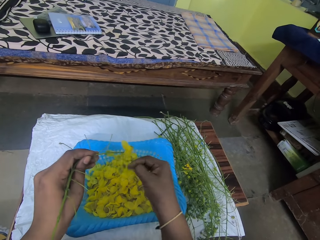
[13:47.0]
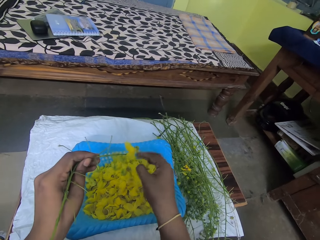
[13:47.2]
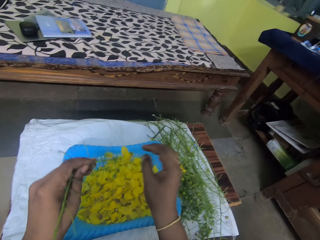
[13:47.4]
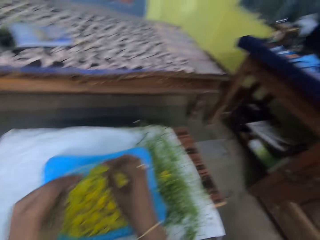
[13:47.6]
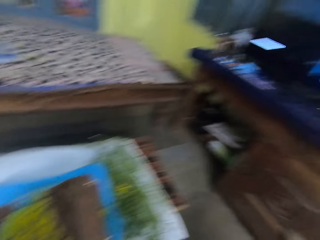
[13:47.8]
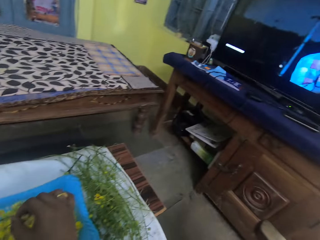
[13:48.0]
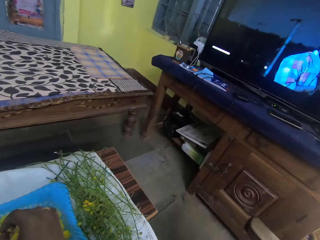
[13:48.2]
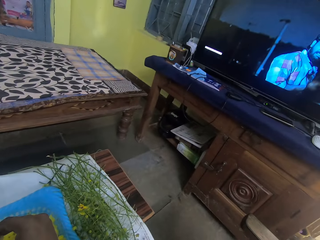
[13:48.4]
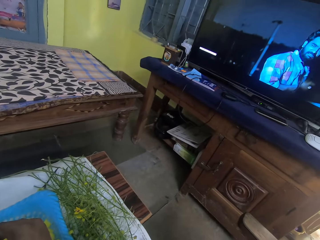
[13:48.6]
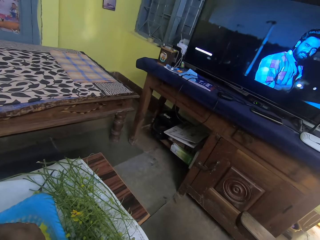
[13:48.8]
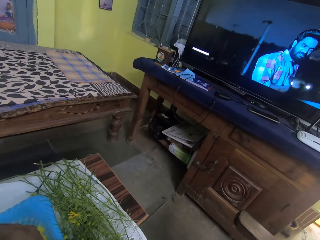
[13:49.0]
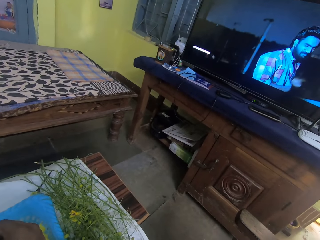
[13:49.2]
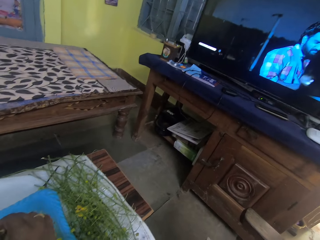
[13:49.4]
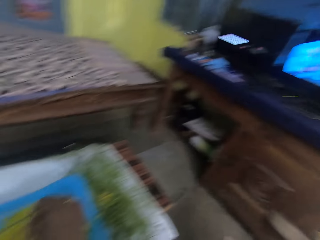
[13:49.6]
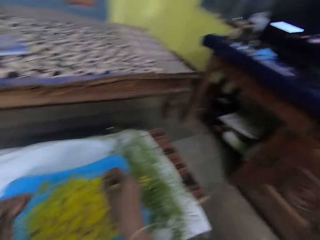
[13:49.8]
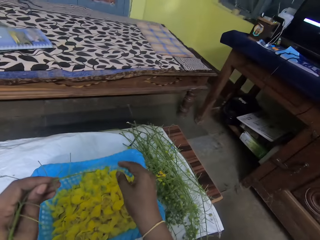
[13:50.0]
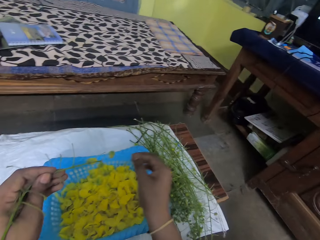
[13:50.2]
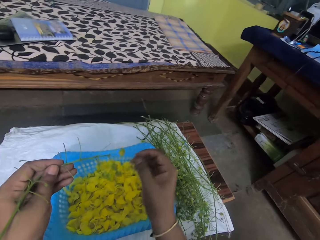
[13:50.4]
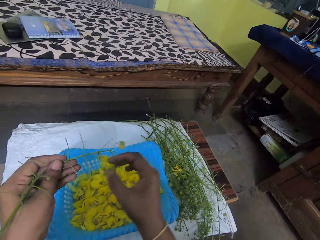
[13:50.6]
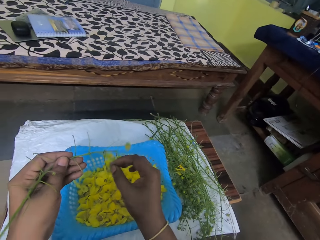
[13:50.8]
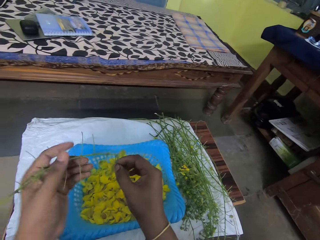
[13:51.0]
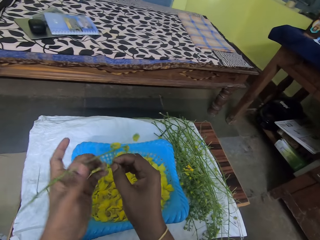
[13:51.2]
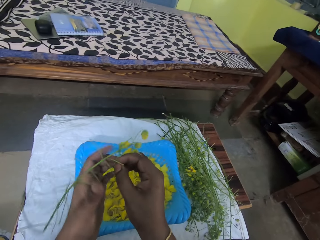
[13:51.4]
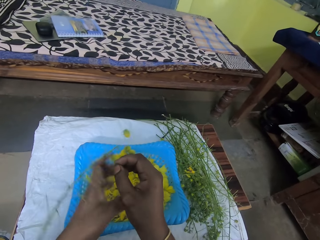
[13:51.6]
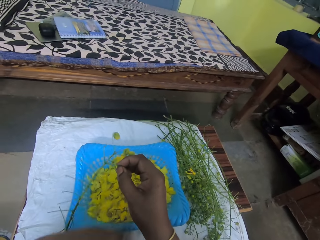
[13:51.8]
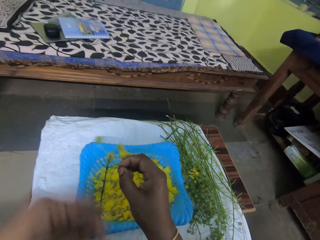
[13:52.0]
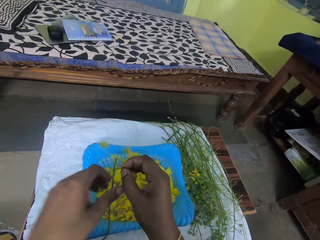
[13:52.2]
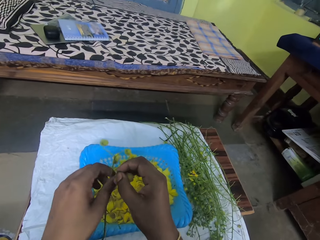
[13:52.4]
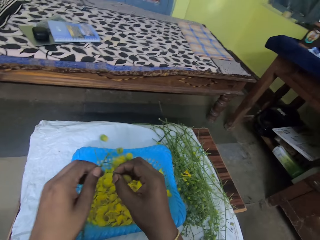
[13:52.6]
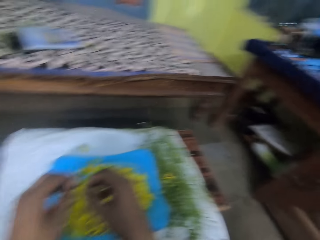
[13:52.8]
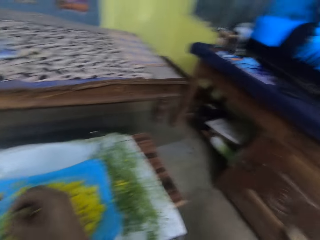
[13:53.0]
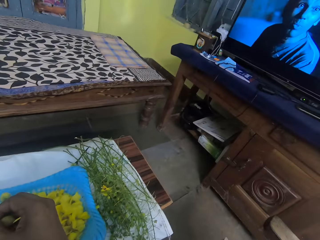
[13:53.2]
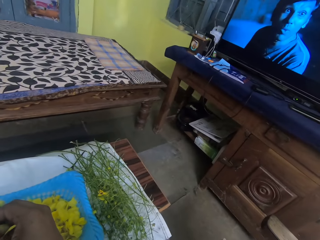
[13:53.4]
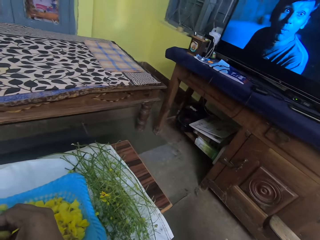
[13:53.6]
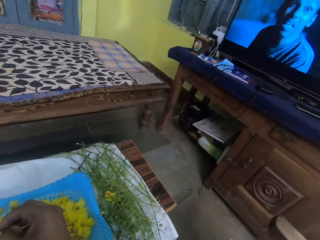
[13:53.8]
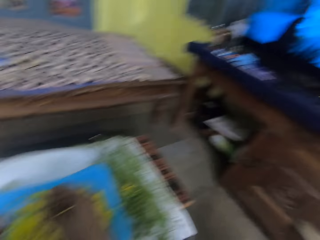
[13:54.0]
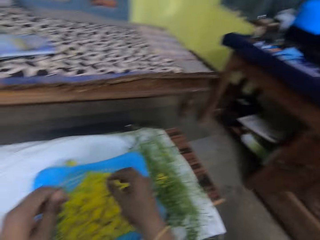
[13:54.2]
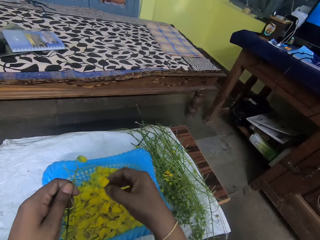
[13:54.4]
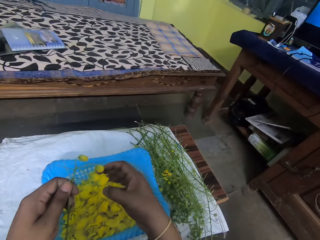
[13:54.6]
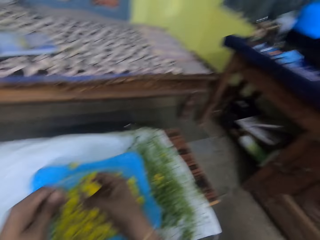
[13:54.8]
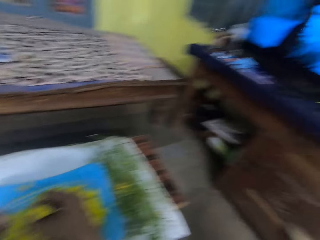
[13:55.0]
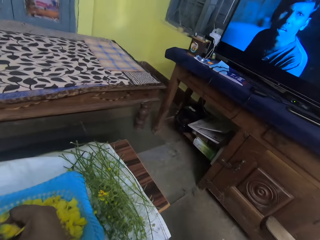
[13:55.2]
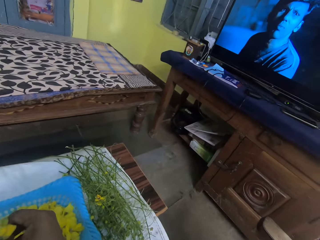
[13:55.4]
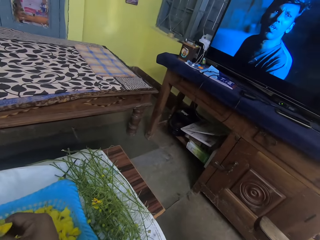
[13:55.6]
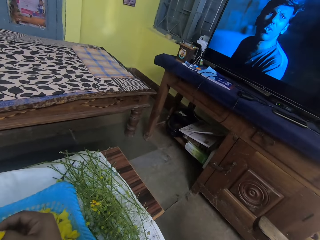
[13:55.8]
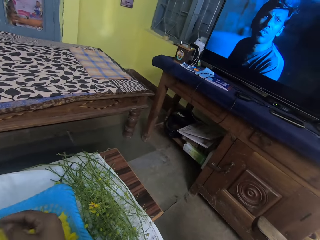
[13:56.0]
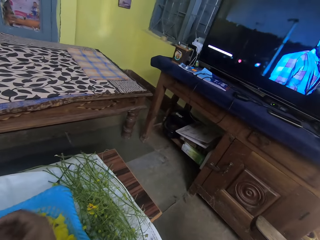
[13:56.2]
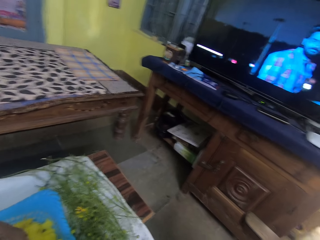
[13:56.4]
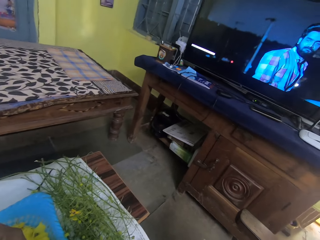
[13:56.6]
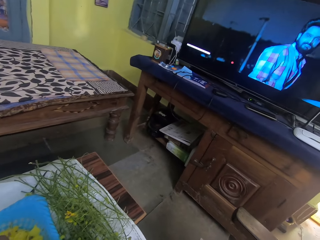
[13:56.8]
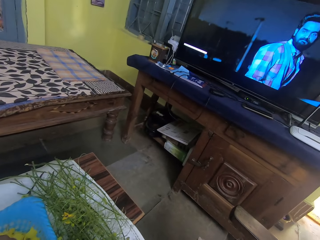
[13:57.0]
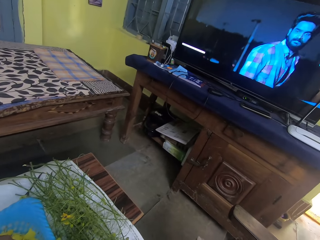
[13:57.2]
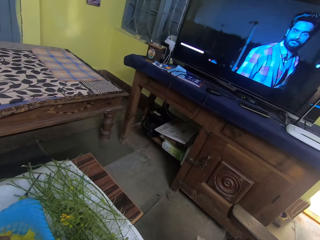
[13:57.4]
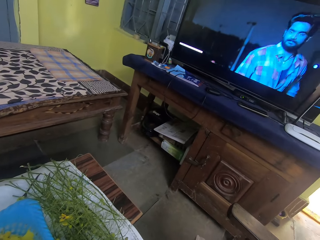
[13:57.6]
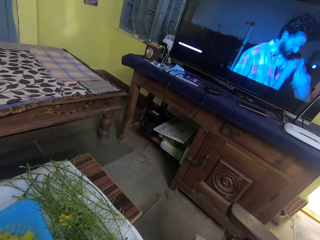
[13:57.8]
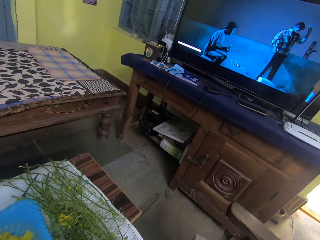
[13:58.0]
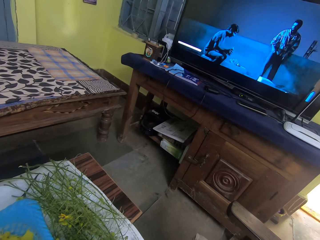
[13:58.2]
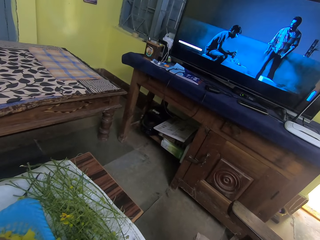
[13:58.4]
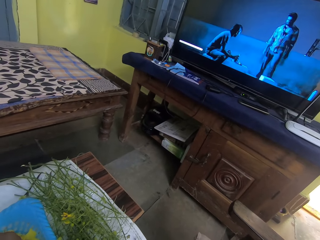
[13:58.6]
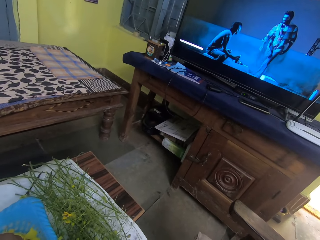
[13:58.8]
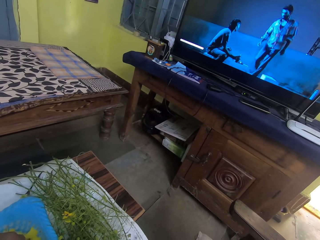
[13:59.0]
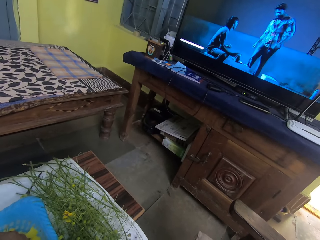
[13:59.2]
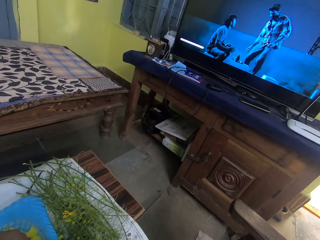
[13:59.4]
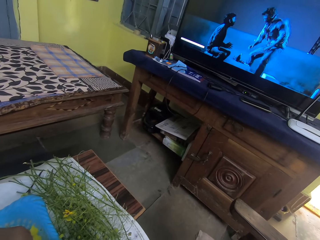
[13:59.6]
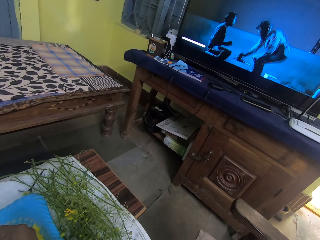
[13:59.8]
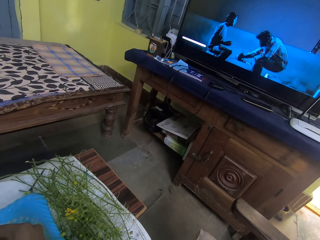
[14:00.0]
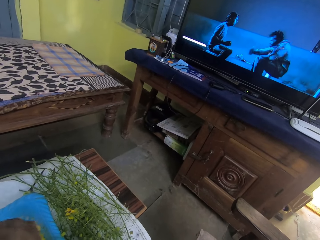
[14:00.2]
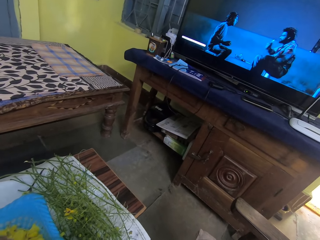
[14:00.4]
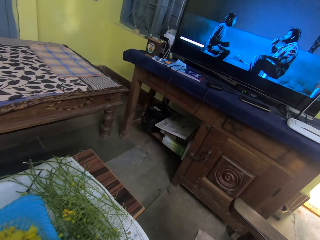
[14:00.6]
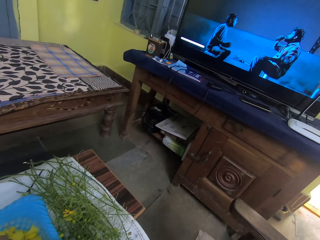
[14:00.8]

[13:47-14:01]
The camera wearer drops the bok choy flower on the tray on the table with his right hand. He takes a bok choy flower from the stem in his left hand with his right hand. He looks around the room. He drops the bok choy flower on the tray on the table with his right hand. He takes a bok choy flower from the stem in his left hand with his right hand. He drops the bok choy flower on the tray on the table with his right hand. He takes a bok choy flower from the stem in his left hand with his right hand. He looks around the room.

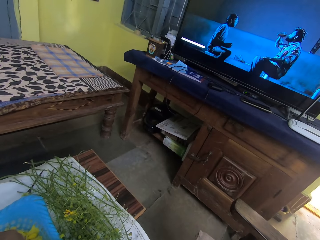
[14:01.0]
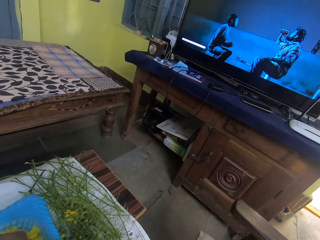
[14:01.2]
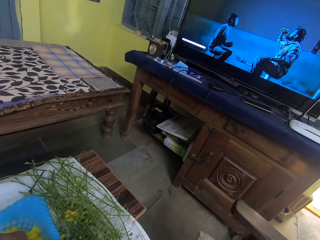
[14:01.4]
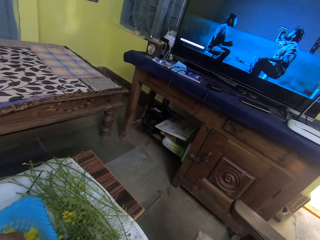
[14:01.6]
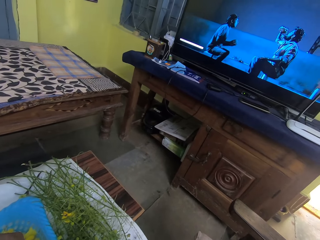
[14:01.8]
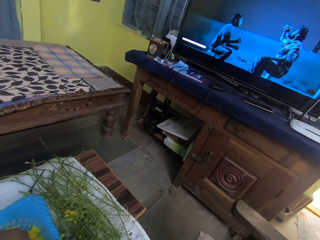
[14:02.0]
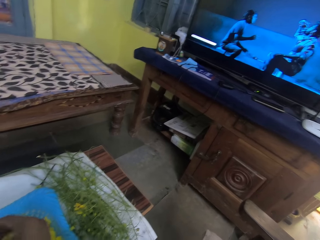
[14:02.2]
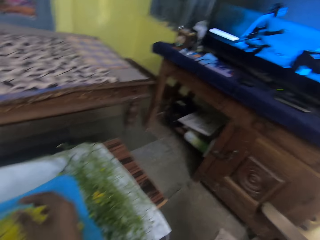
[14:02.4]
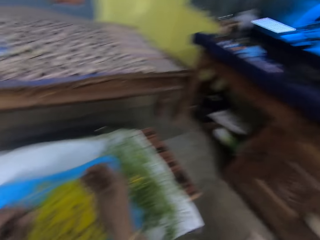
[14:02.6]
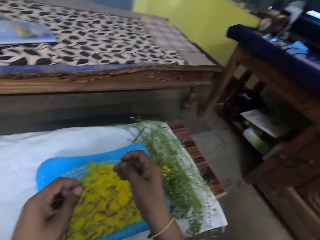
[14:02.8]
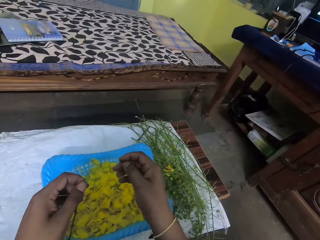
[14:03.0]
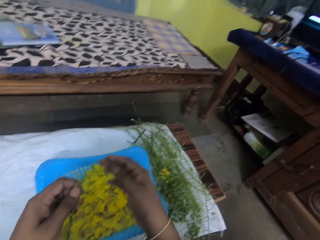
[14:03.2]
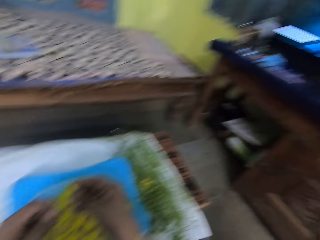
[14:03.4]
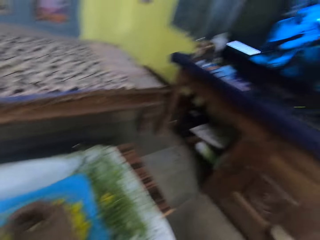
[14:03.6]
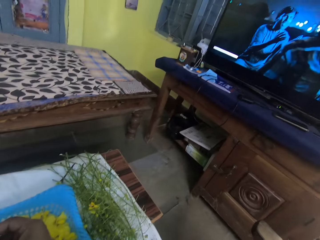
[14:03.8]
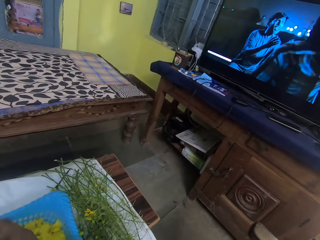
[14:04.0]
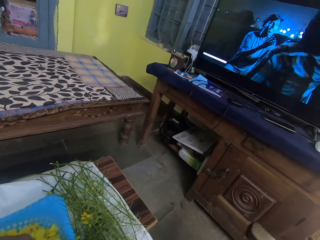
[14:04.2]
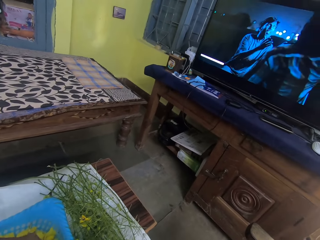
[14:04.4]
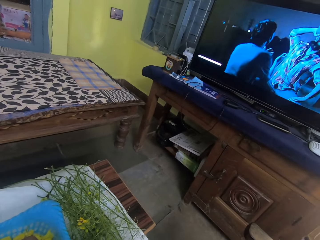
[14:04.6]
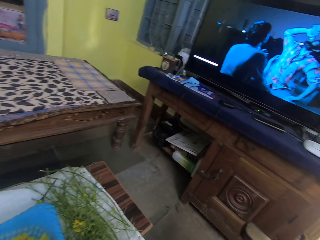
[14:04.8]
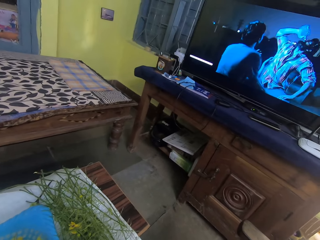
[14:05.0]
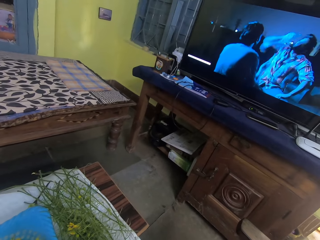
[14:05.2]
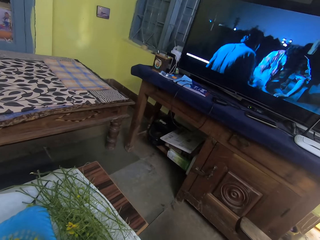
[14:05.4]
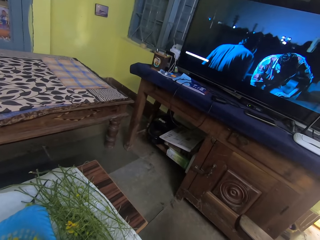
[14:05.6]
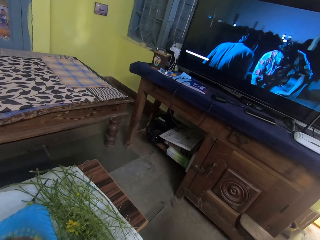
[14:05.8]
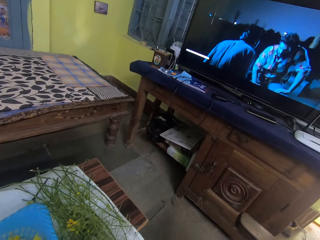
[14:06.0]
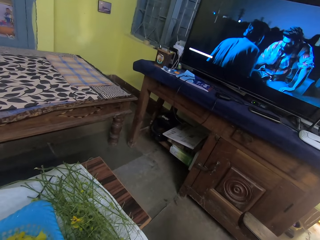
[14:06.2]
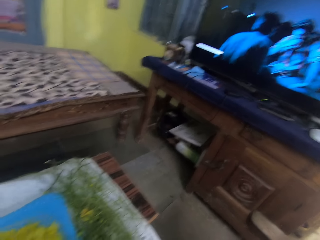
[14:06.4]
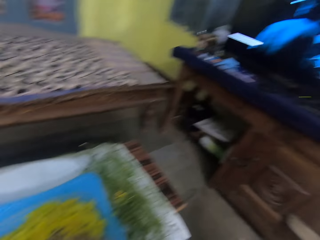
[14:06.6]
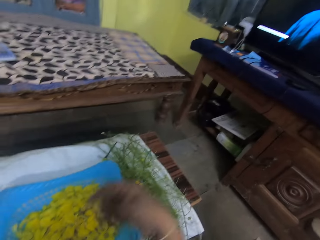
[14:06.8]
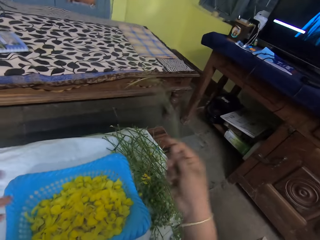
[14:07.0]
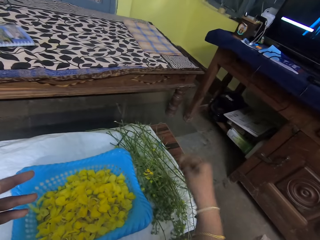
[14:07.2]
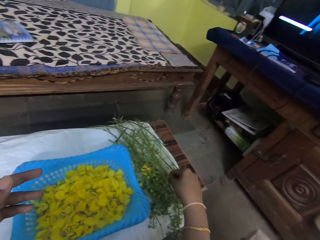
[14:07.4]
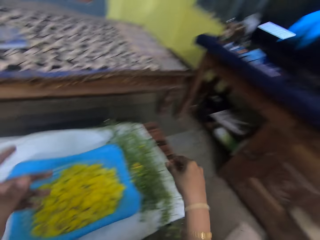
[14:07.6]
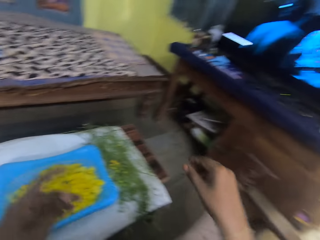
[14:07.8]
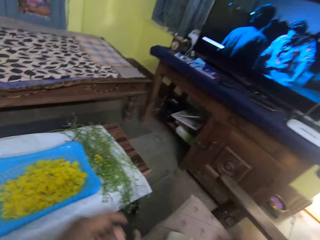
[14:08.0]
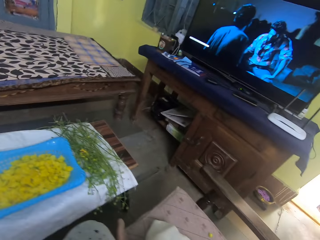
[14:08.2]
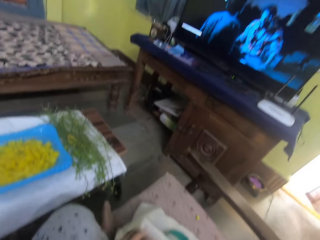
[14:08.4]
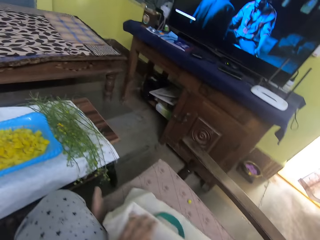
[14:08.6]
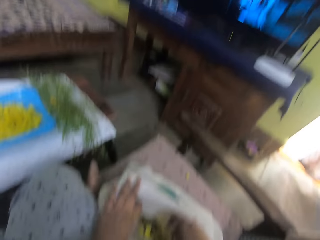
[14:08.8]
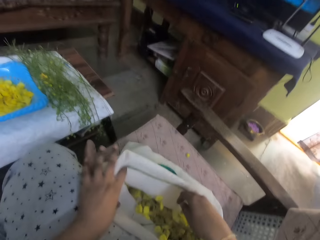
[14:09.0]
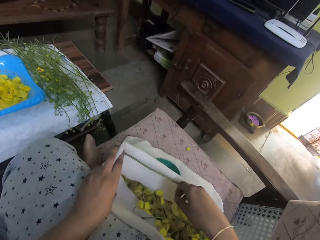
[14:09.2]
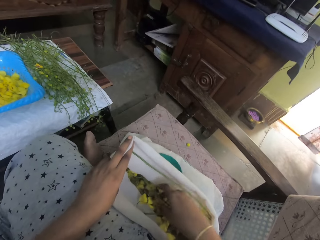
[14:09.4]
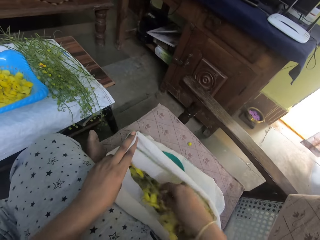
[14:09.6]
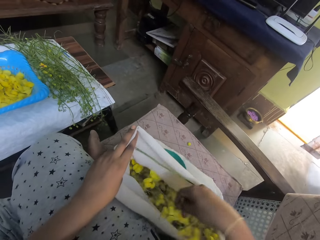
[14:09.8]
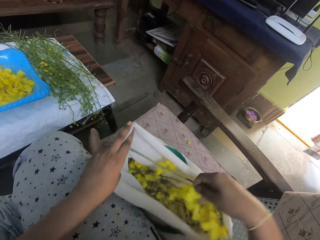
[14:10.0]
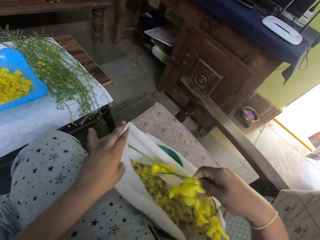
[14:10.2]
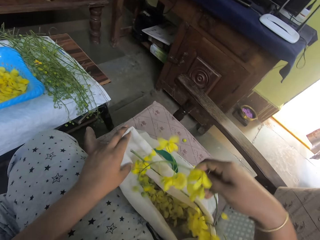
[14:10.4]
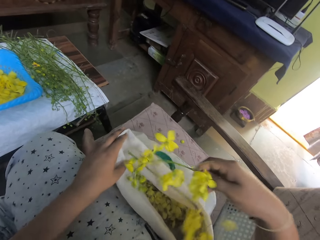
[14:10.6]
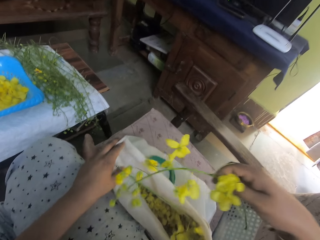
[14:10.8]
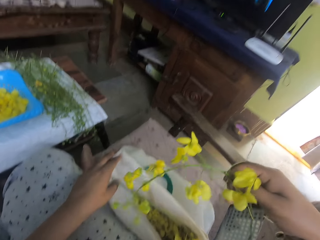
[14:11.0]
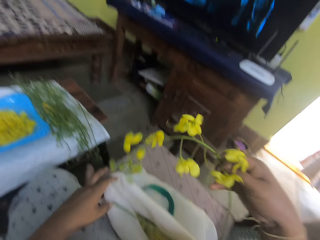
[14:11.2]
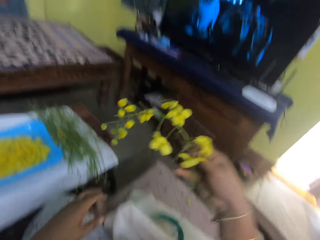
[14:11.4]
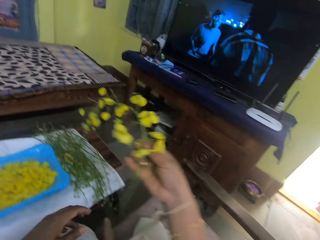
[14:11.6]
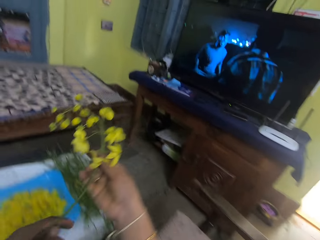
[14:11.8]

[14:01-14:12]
The camera wearer holds a flower. He looks around the room. He passes the stem to his right hand with his left hand. He drops the stem on the table with his right hand. He grabs the opening of a sack of bok choy stems on the floor with his left hand. He takes a bok choy stem from the sack on the floor with his right hand.
